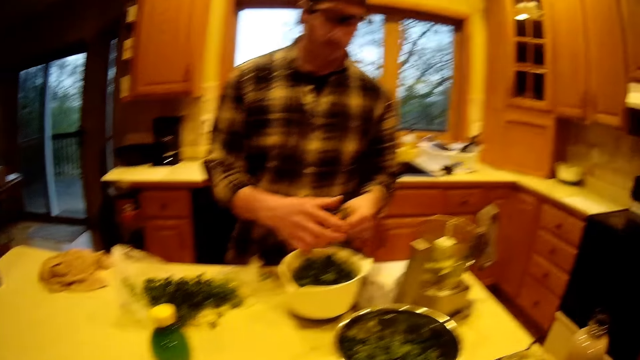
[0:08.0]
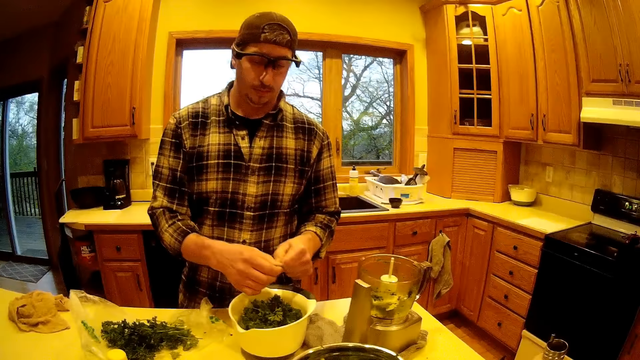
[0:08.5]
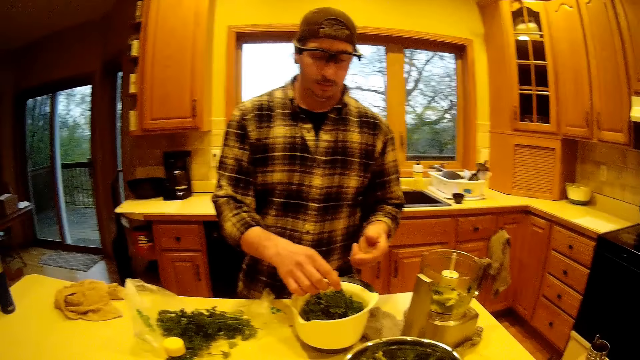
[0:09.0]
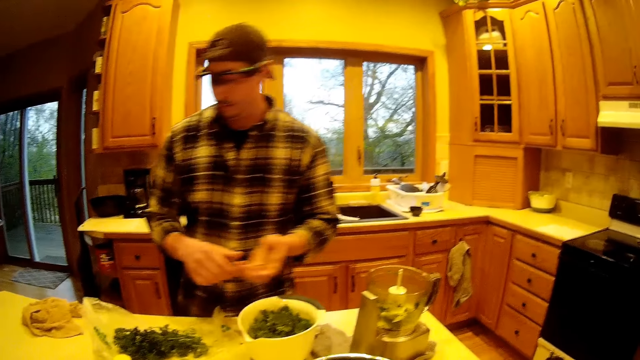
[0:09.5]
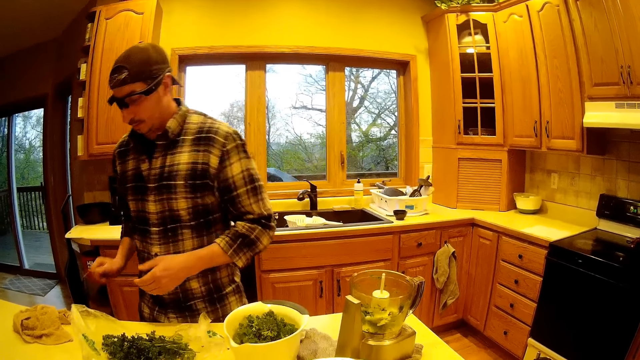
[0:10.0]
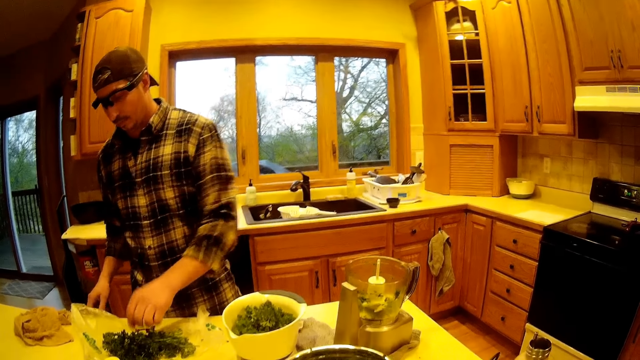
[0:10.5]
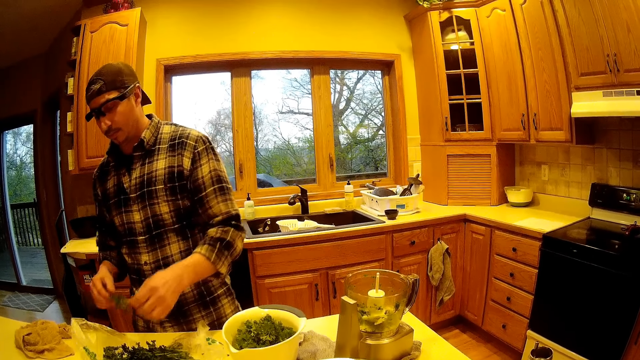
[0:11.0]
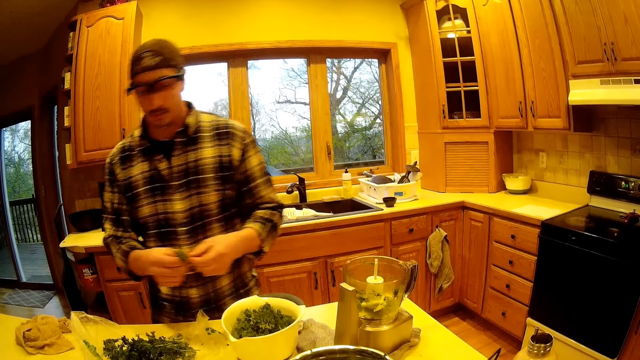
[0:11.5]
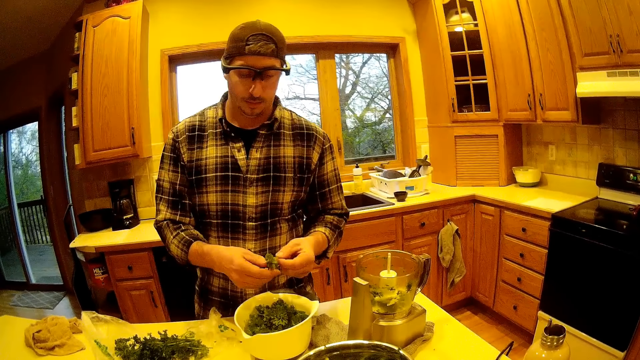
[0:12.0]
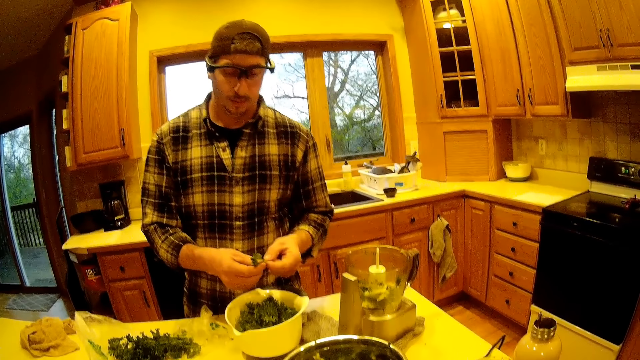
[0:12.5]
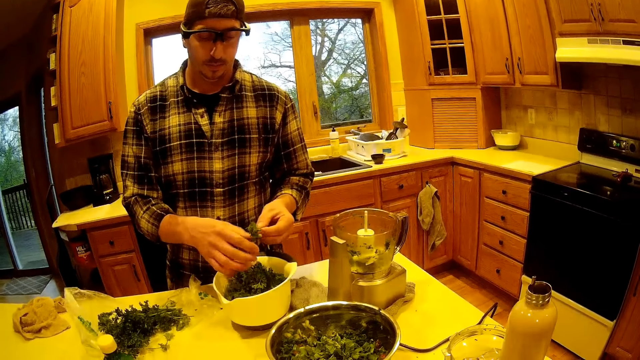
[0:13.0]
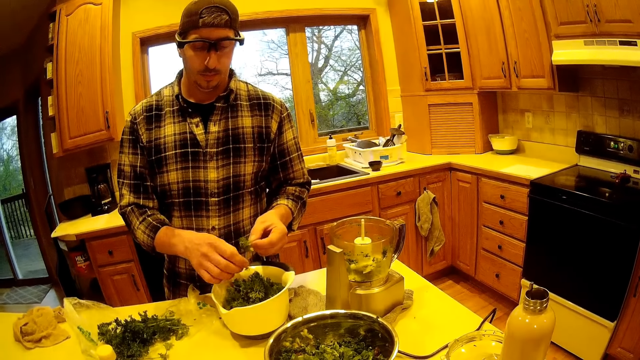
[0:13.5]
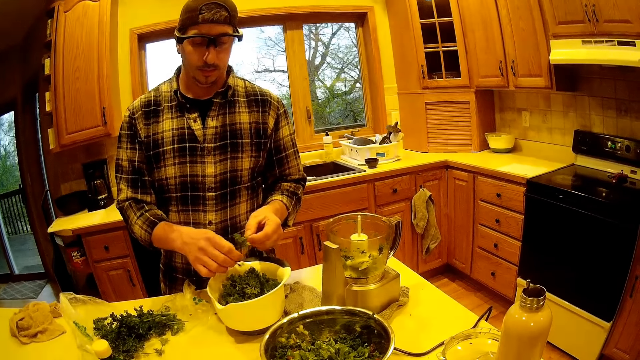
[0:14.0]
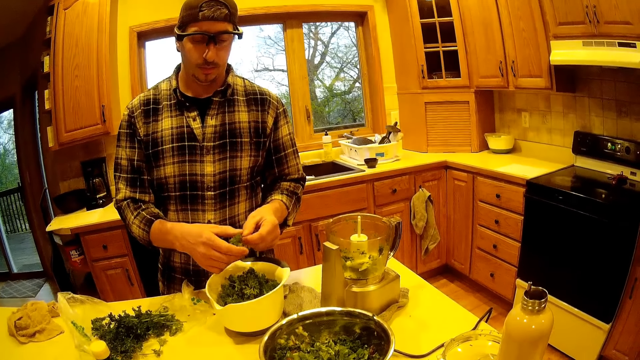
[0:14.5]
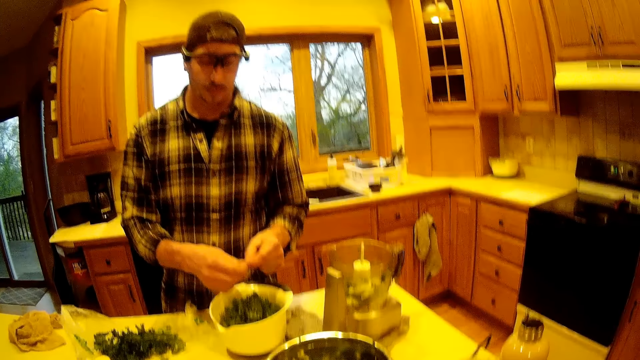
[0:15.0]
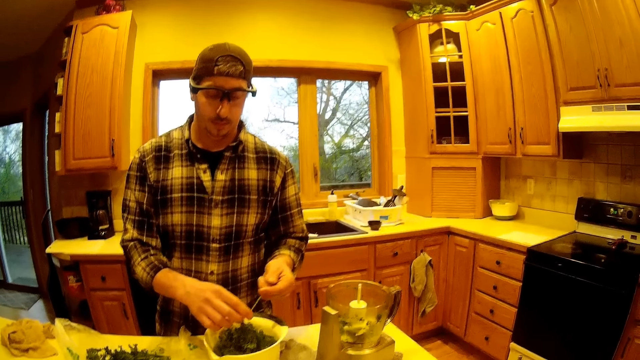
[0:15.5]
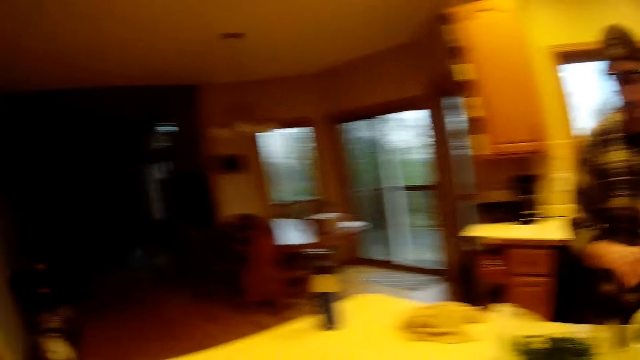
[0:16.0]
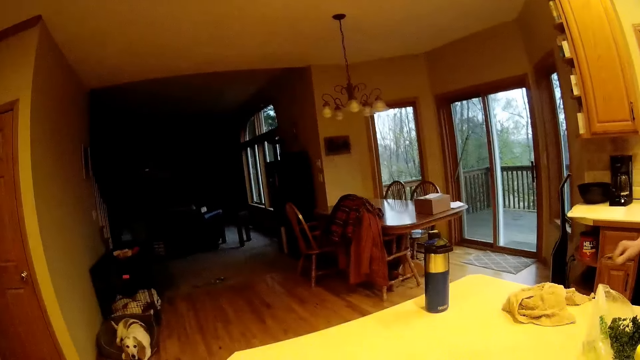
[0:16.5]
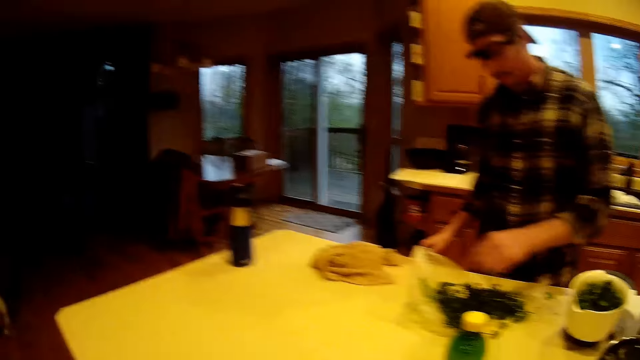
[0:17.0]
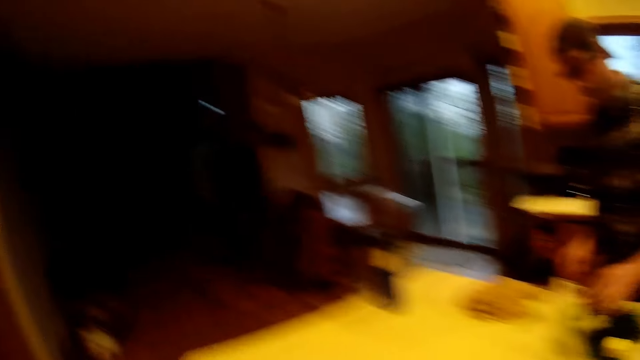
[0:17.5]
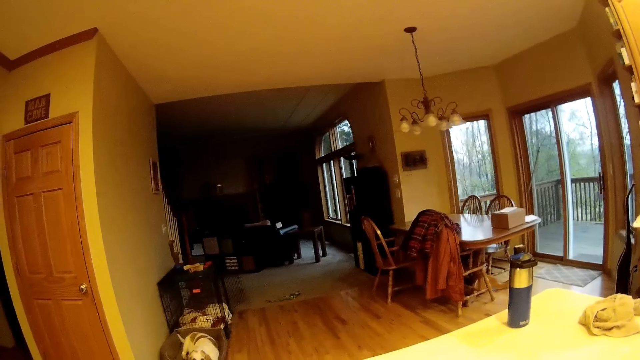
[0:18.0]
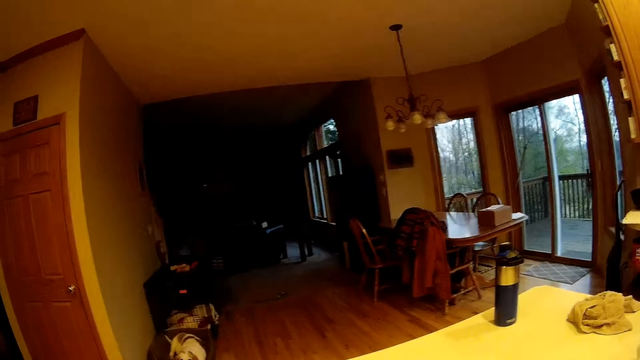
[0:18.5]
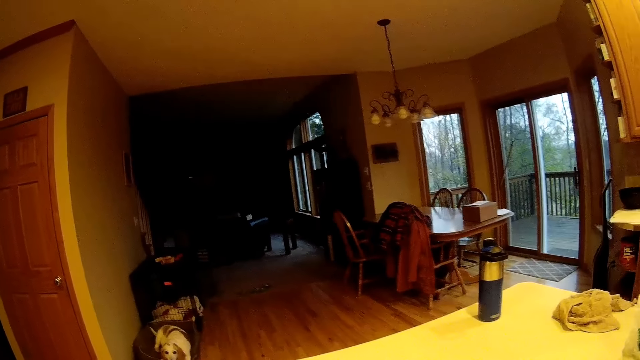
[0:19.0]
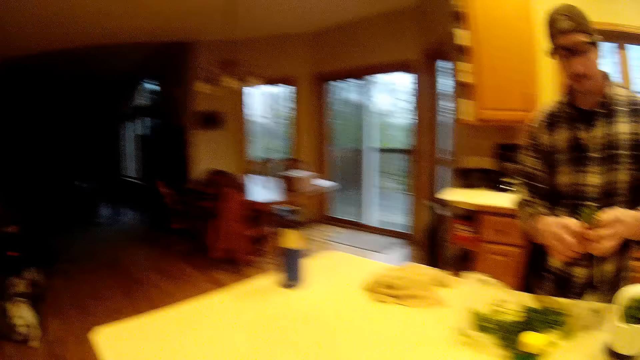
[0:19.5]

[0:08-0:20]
The man passes the mint leaf stem in his left hand to his right hand. The man throws the mint leaf stem in his right hand into the waste bin. The man picks some mint leaves on the kitchen table with his left hand. The camera wearer picks the vegetables from the kitchen top. The man plucks from the mint leaves in his left hand with his right hand. The man drops the mint leaves in his right hand into the white bowl on the kitchen table. The man plucks from the mint leaves in his left hand with his right hand. The camera wearer plucks the vegetables. The man drops the mint leaves in his right hand into the white bowl on the kitchen table. The man plucks from the mint leaves in his left hand with his right hand. The man drops the mint leaves in his right hand into the white bowl on the kitchen table. The man plucks from the mint leaves in his left hand with his right hand. The man drops the mint leaves in his right hand into the white bowl on the kitchen table. The man throws the mint leaf stem in his right hand into the waste bin. The camera wearer looks around the room. The man picks some mint leaves on the kitchen table with his left hand.

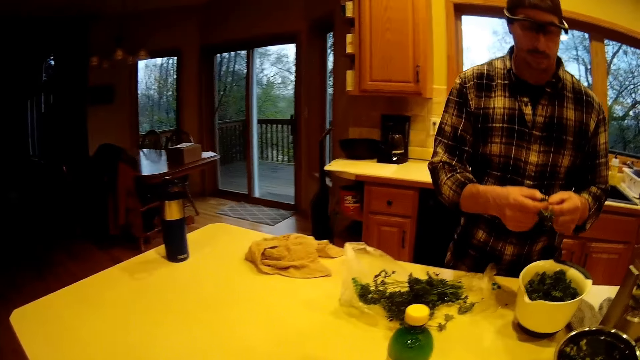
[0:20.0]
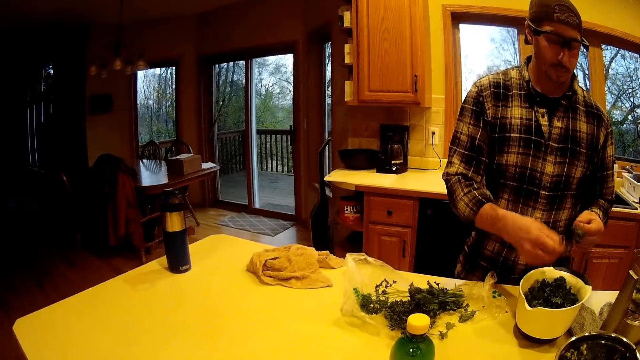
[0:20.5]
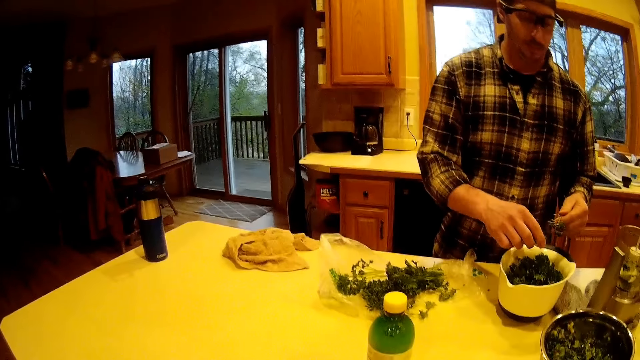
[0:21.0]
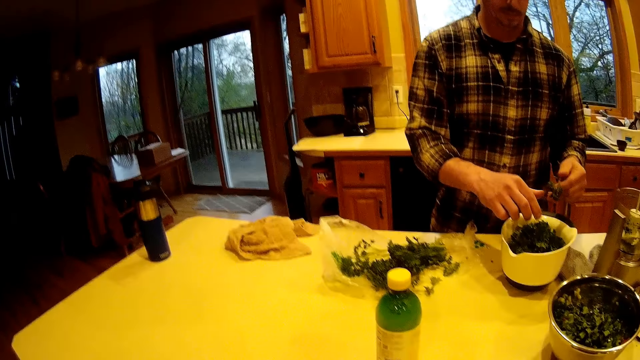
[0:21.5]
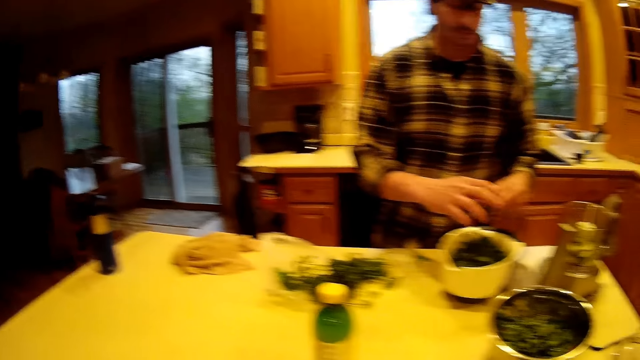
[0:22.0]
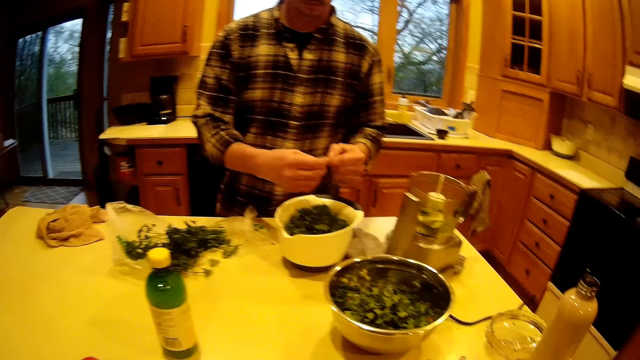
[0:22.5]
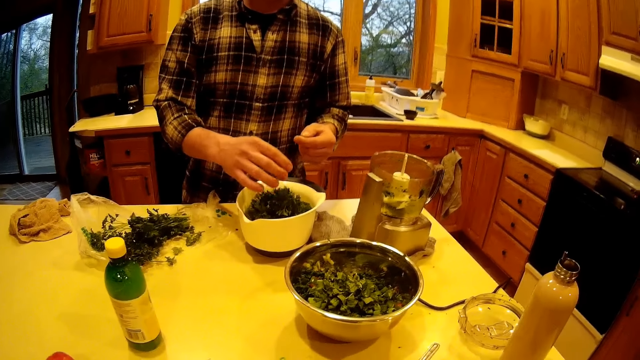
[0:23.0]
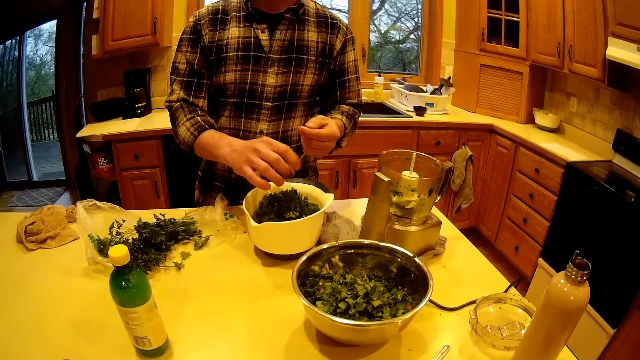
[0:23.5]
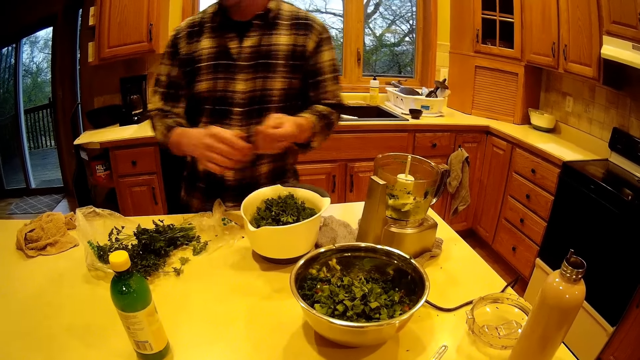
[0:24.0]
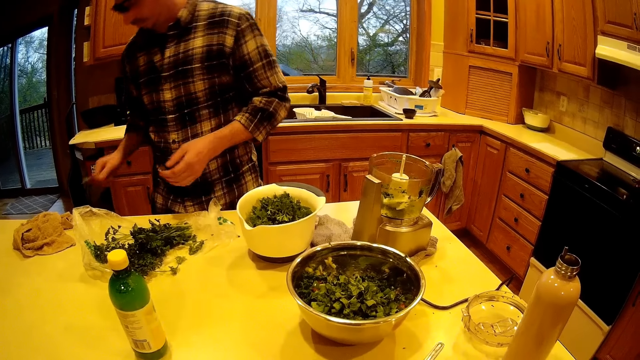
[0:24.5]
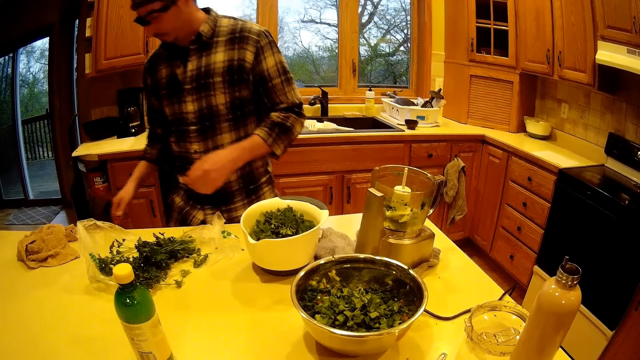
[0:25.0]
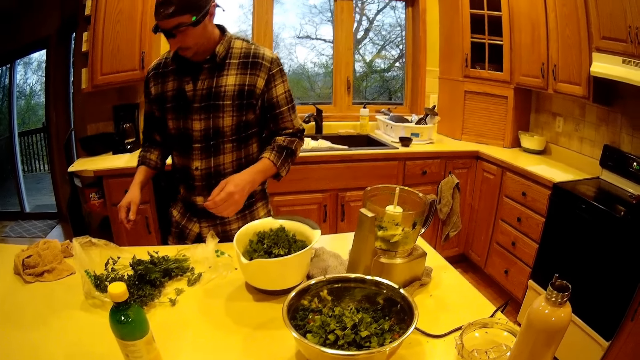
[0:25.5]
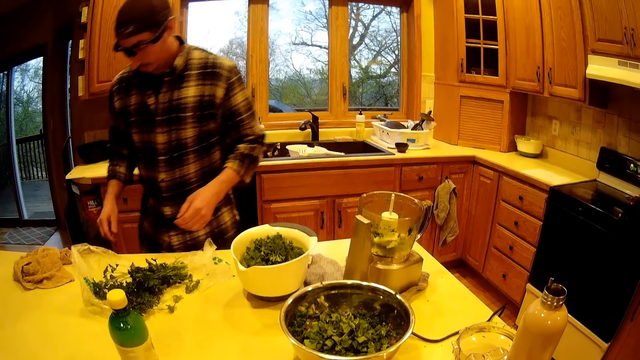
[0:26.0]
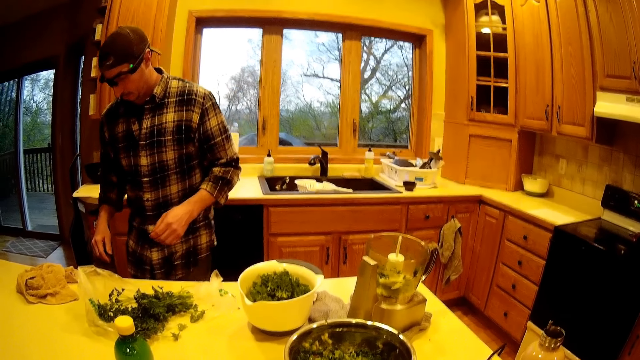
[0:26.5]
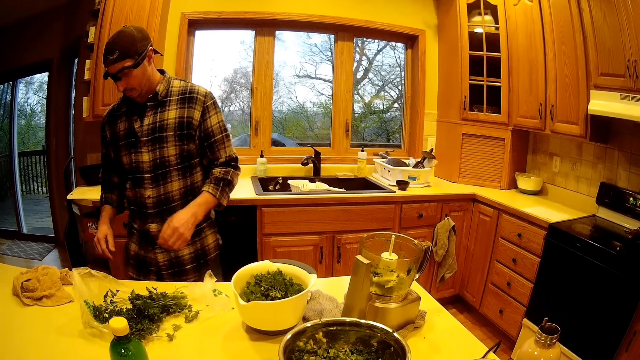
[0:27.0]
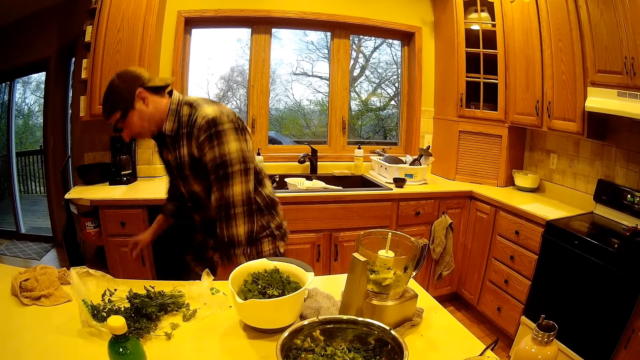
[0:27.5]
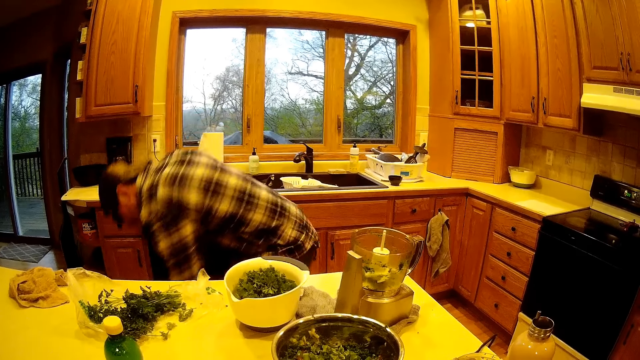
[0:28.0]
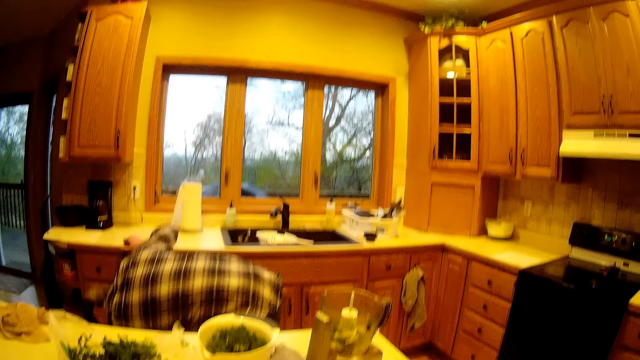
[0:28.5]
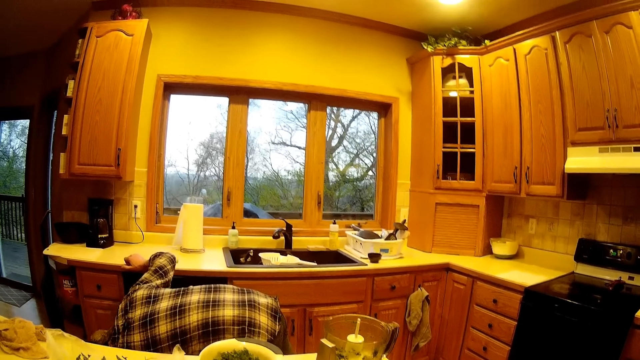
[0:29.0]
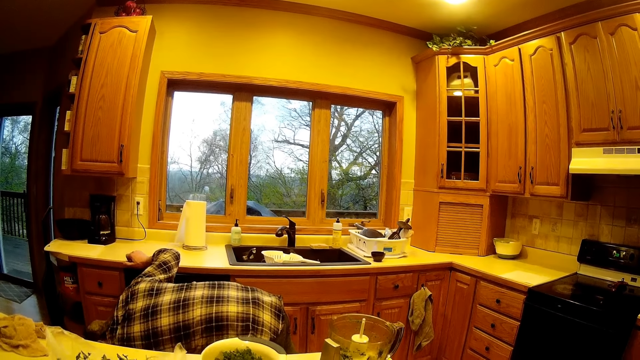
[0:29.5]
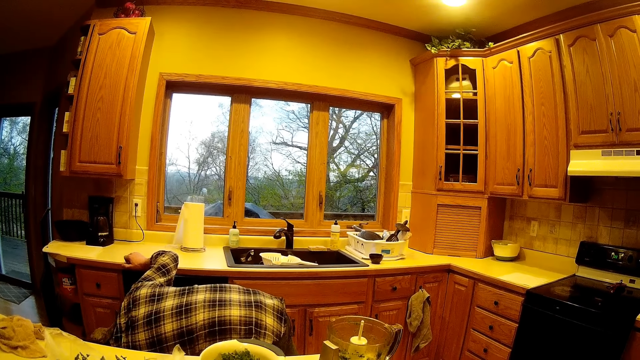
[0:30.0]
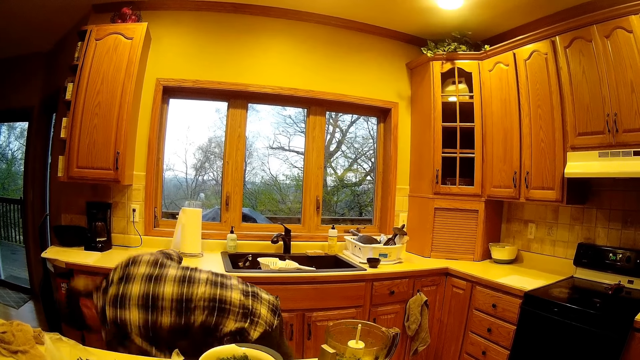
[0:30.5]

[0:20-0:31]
The man plucks from the mint leaves in his left hand with his right hand. The man drops the mint leaves in his right hand into the white bowl on the kitchen table. The man plucks from the mint leaves in his left hand with his right hand. The man drops the mint leaves in his right hand into the white bowl on the kitchen table. The man wriggles his right hand over the white bowl on the kitchen table. The man passes the mint leaf stem in his left hand to his right hand. The man throws the mint leaf stem in his right hand into the waste bin. The man reaches to the floor with his left hand. The man picks something from the floor.
